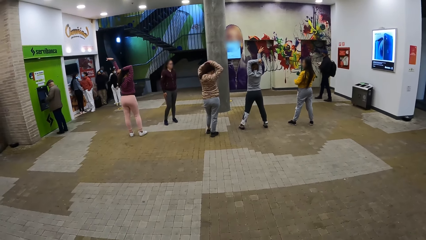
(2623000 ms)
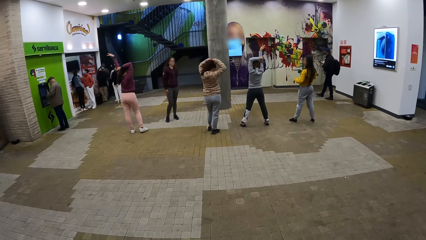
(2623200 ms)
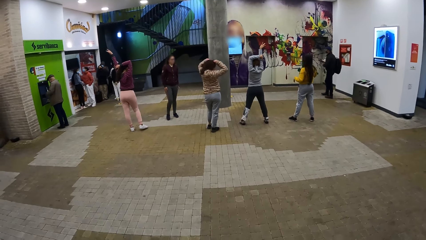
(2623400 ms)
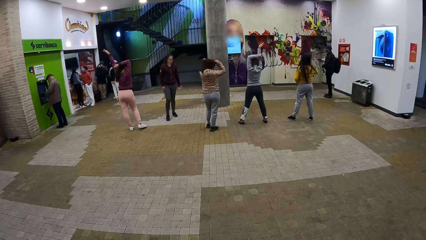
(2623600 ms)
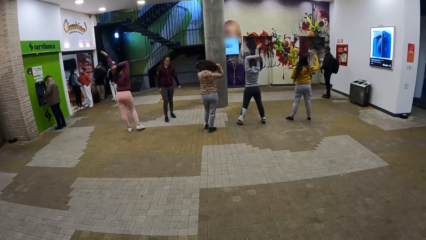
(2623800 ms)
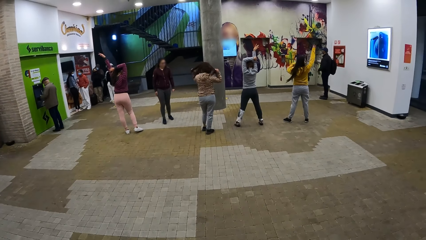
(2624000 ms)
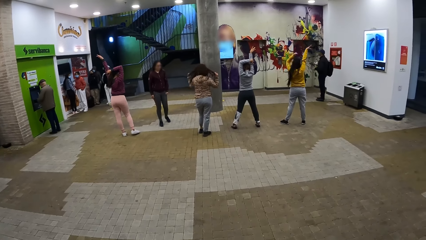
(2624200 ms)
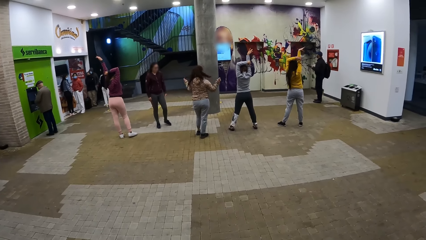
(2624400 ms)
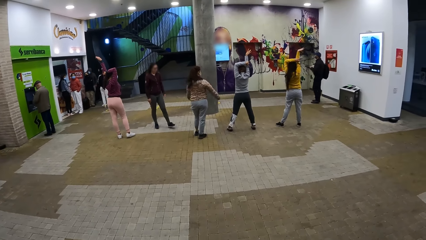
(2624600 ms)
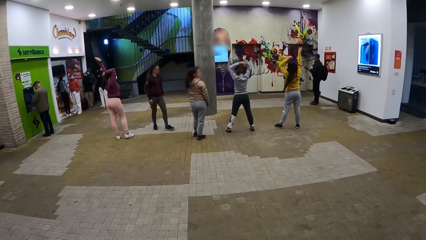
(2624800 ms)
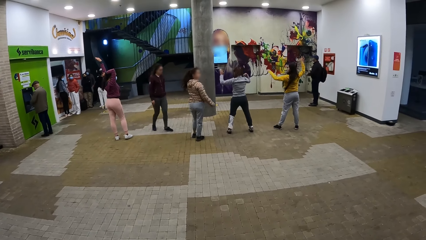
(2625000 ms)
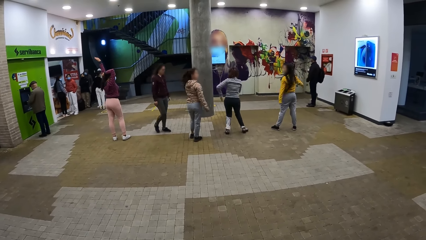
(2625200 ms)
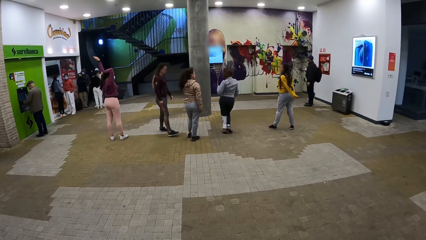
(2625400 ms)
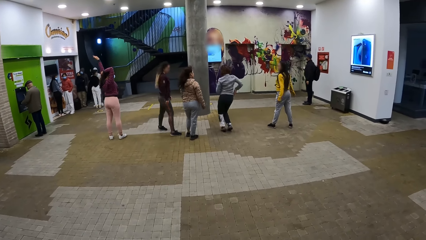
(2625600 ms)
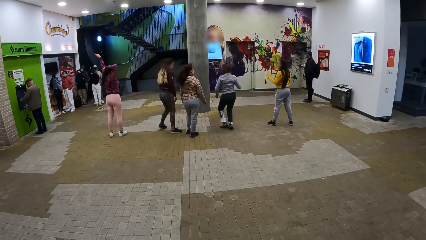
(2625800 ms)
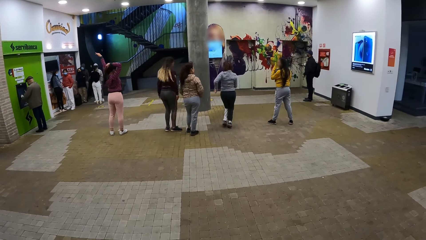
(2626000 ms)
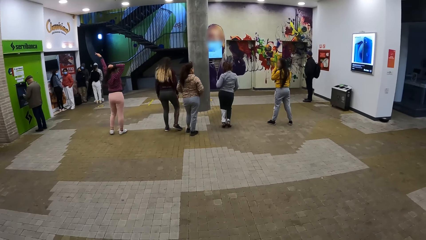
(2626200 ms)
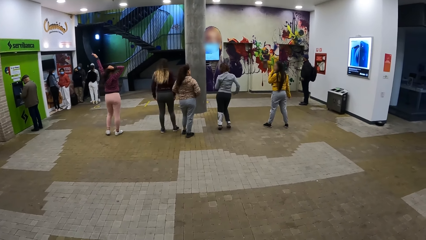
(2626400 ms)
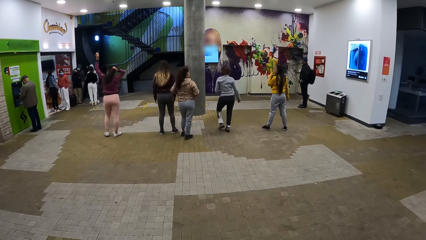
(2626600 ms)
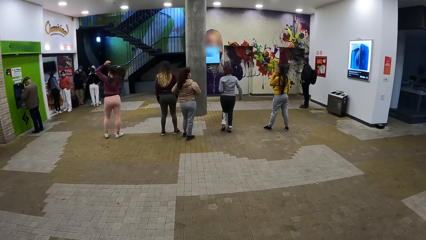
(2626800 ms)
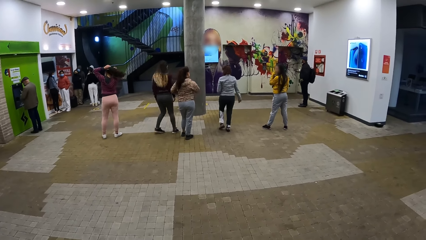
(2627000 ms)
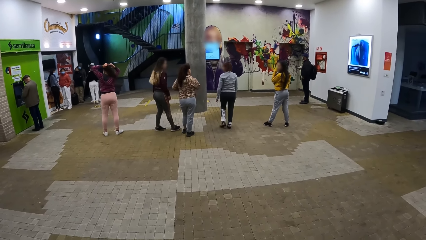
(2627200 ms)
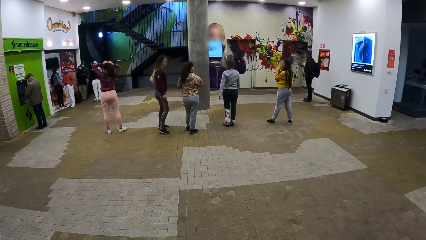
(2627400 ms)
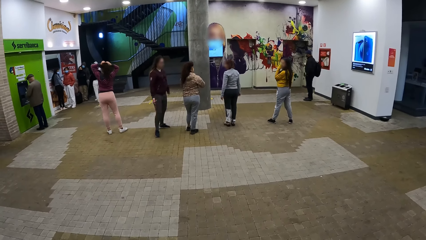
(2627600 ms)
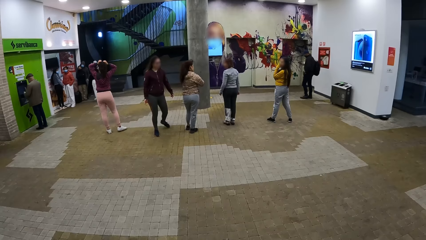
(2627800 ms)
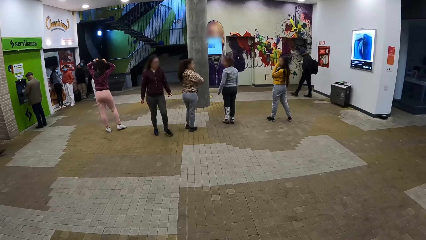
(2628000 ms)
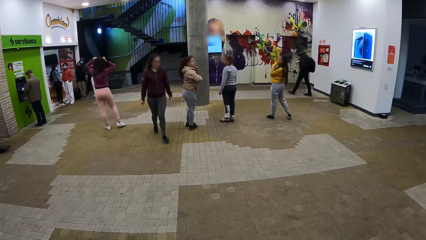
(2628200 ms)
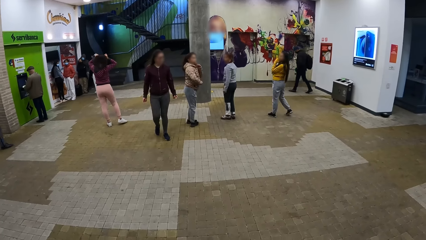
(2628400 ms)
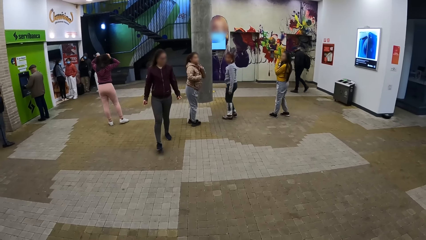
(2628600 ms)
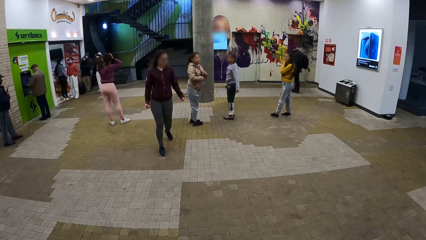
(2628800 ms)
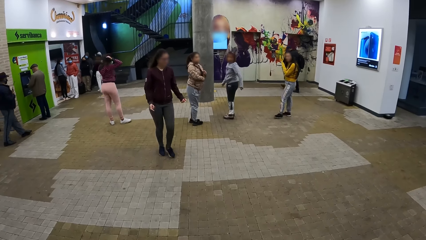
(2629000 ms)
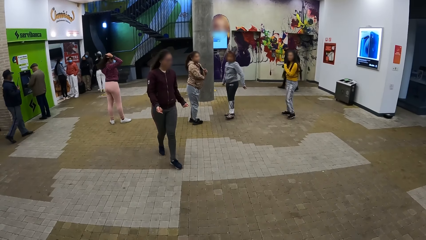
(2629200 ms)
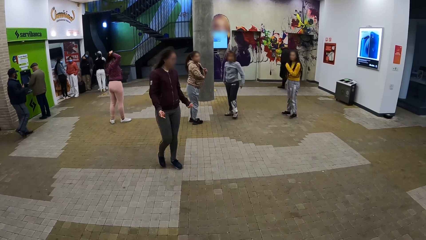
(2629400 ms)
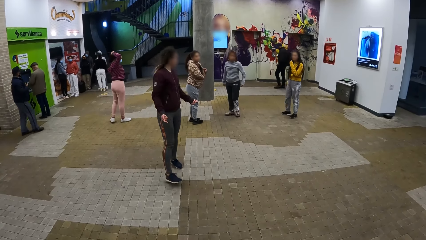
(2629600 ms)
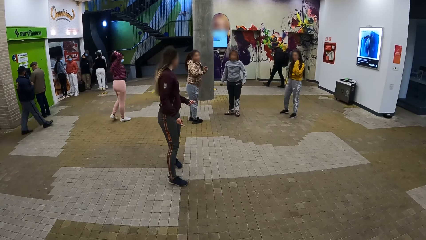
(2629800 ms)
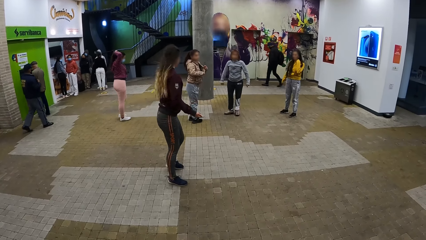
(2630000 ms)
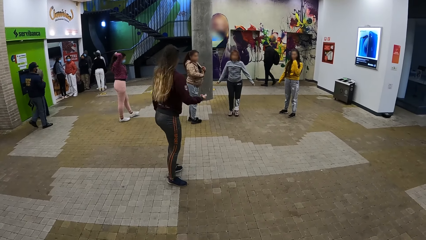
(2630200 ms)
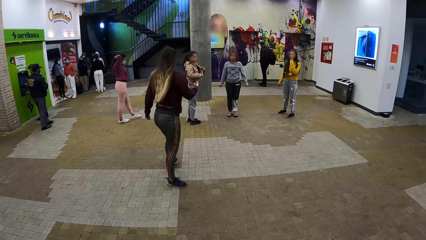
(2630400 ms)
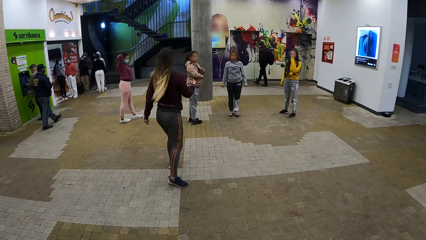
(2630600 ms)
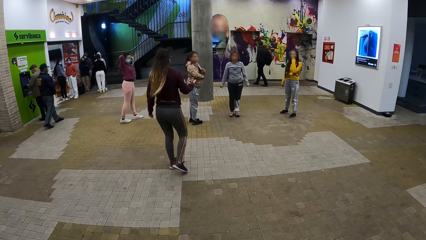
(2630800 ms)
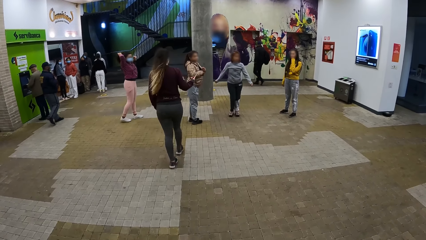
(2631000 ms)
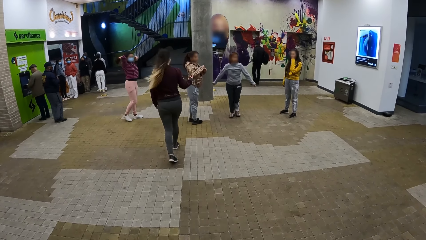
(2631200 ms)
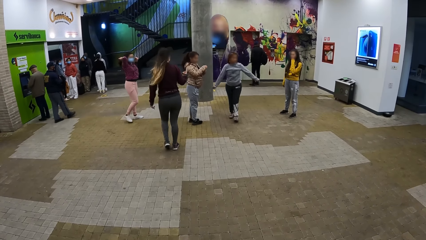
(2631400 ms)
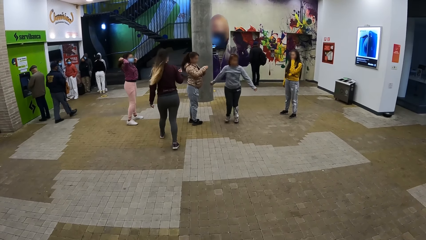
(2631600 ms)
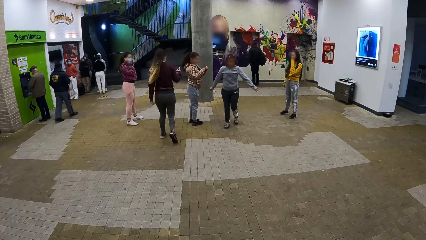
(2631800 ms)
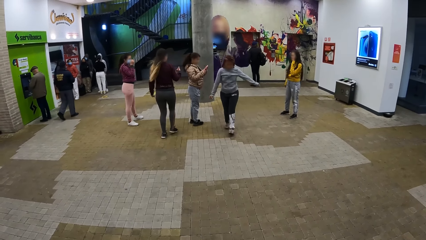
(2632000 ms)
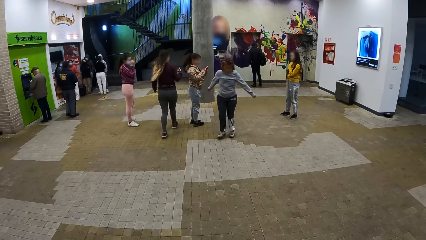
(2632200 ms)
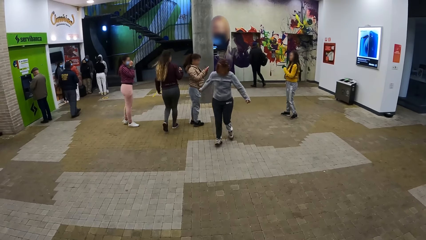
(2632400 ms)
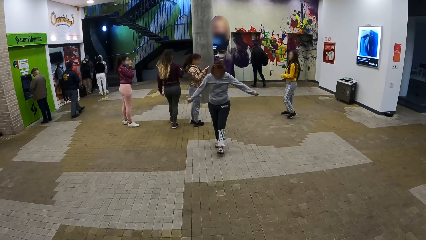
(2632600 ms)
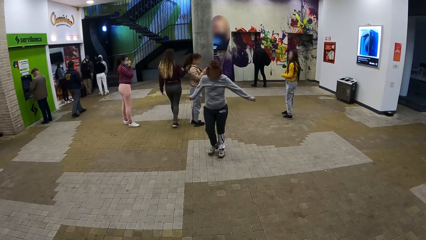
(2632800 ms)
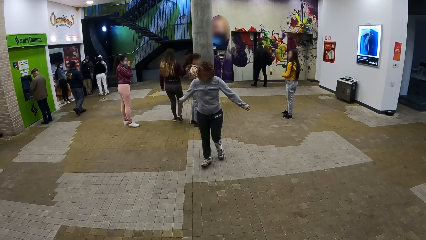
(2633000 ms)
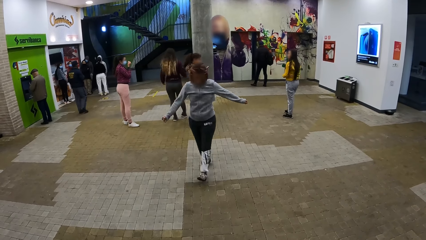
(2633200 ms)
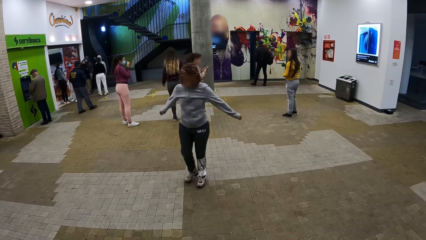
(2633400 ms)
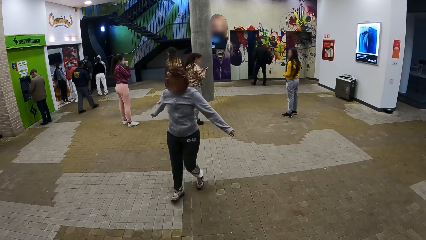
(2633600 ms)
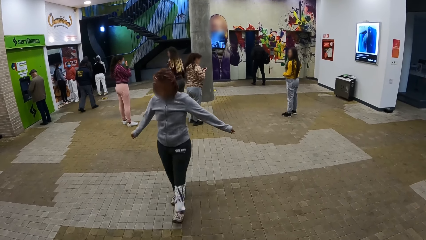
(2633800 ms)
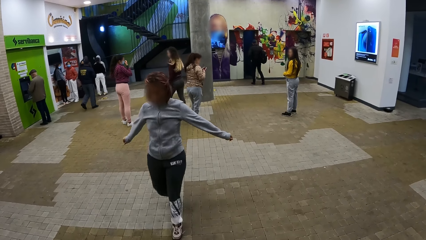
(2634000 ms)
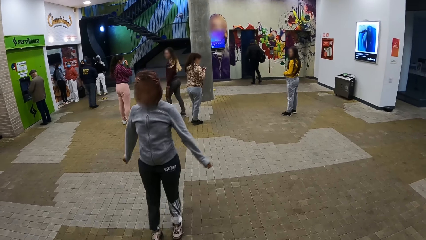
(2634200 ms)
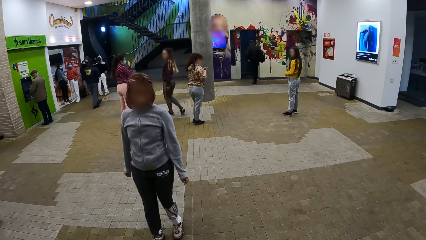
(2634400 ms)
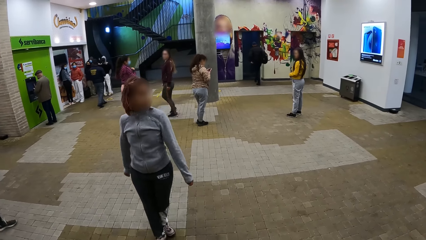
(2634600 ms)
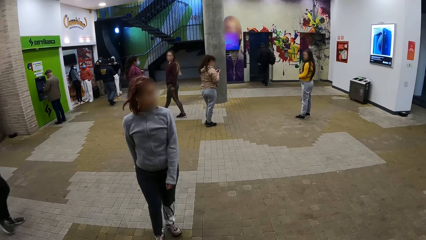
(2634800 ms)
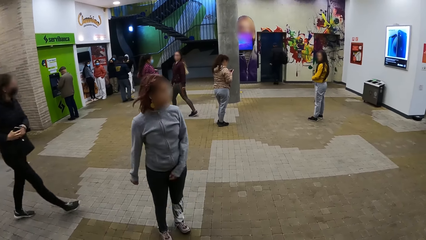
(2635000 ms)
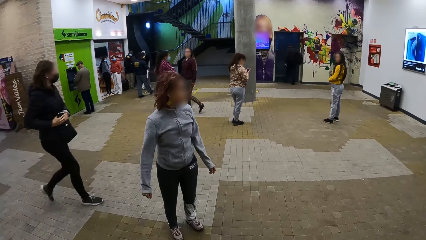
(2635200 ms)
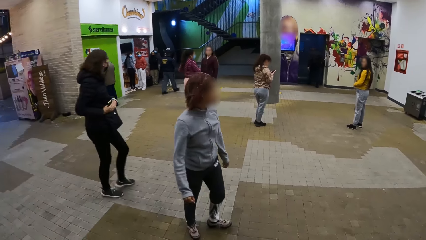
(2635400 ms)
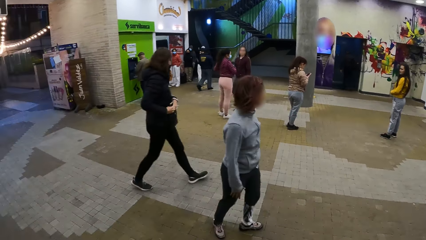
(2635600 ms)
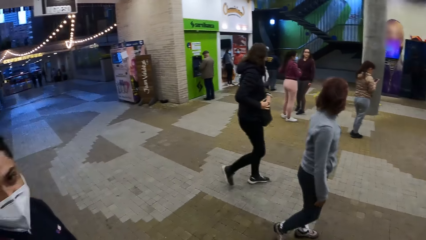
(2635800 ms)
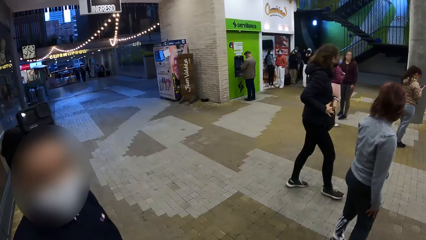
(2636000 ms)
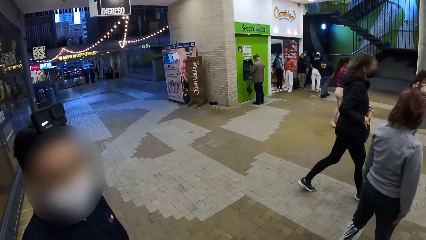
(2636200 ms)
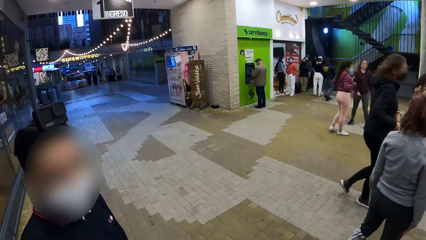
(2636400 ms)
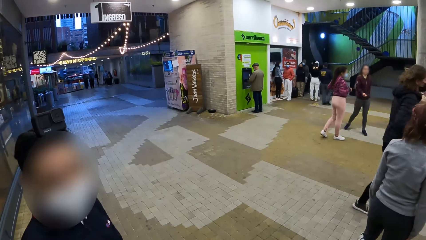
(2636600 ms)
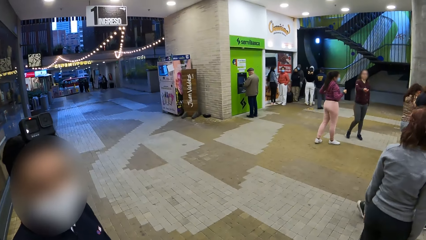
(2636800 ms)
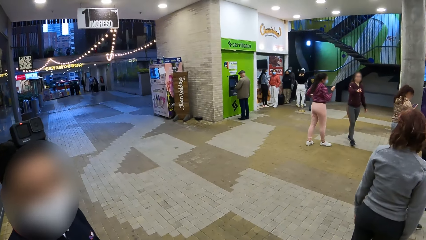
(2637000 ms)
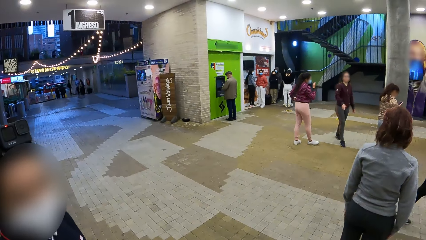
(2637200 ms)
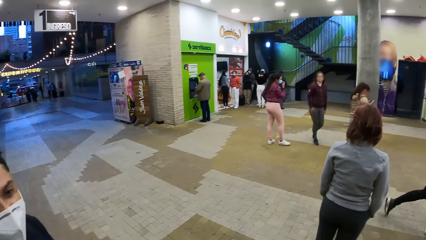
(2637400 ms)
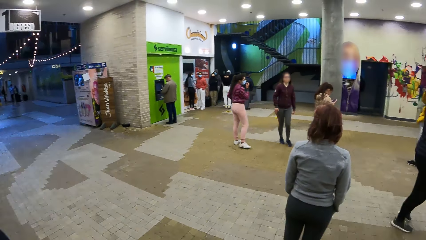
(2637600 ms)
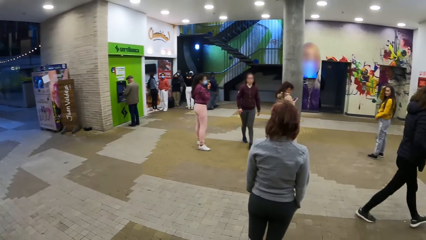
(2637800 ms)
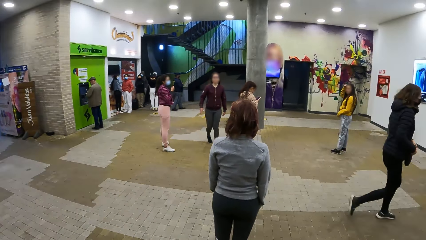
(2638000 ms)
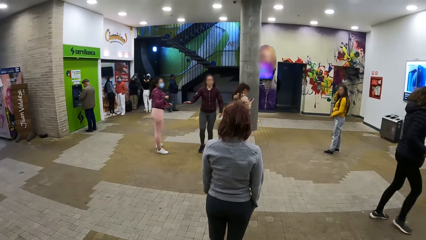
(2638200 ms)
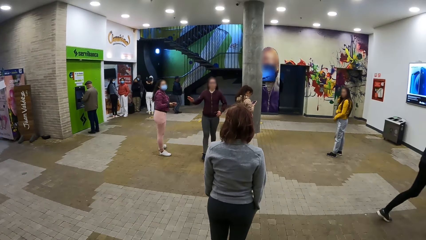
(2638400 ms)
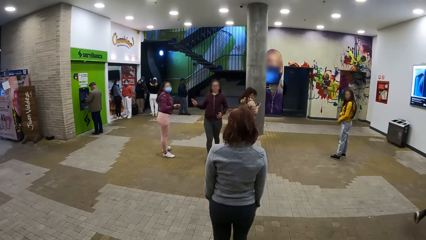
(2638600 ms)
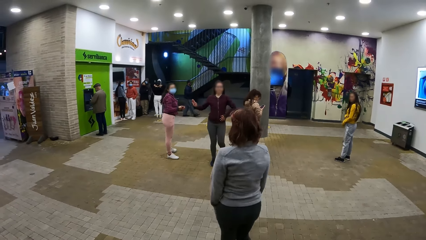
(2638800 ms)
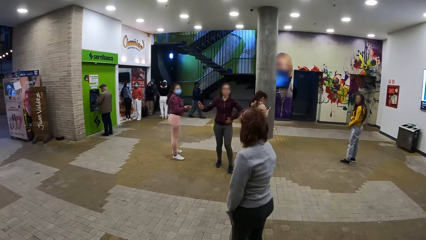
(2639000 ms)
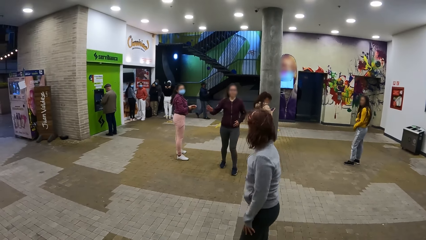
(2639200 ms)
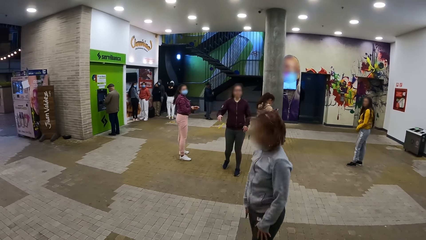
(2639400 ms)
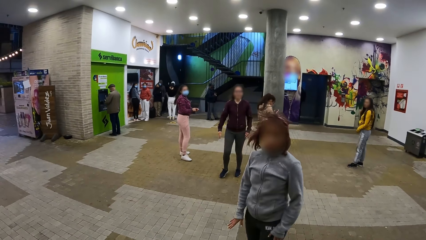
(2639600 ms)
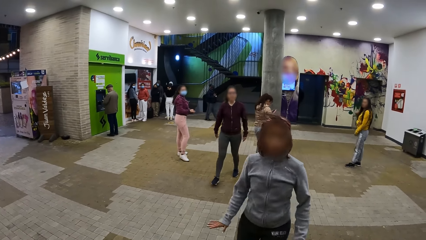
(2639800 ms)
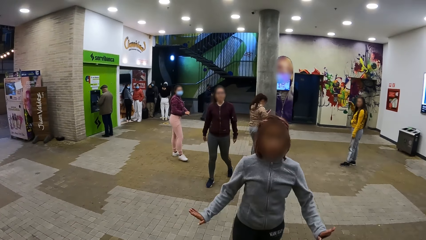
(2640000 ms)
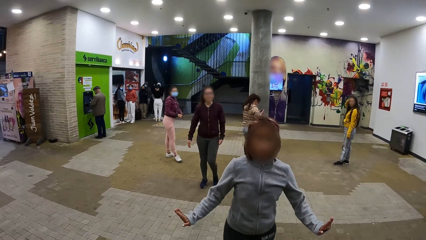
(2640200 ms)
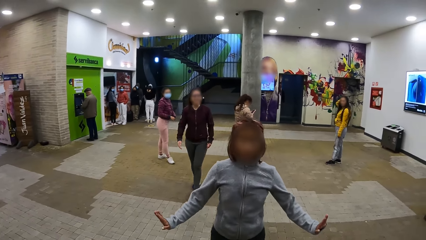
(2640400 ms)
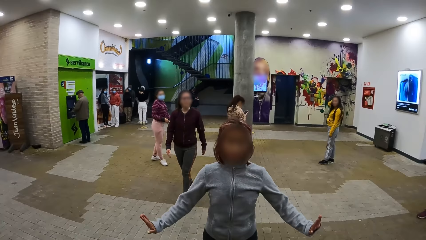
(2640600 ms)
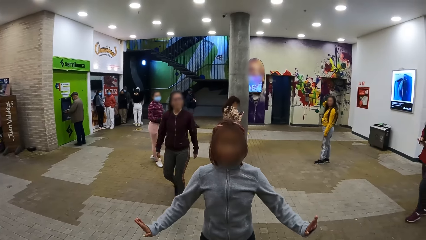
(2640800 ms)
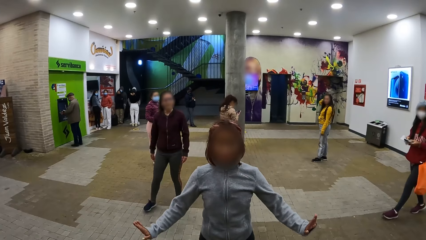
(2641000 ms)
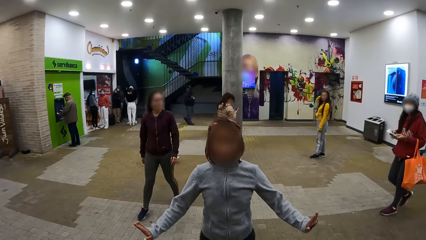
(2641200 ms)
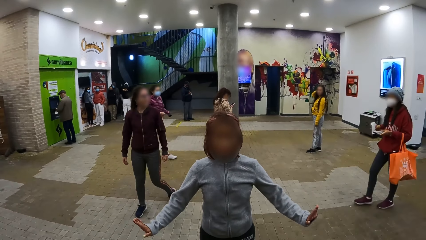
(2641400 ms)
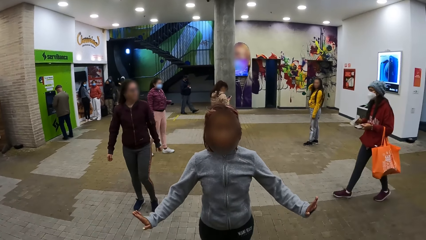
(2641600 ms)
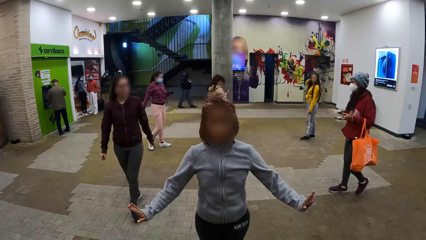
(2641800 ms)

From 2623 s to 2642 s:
The camera wearer stares at the dancers. They turn towards a man. They interact with the man. They stare at the dancers. A girl fixes her hair. The camera wearer stares at the dancers.
